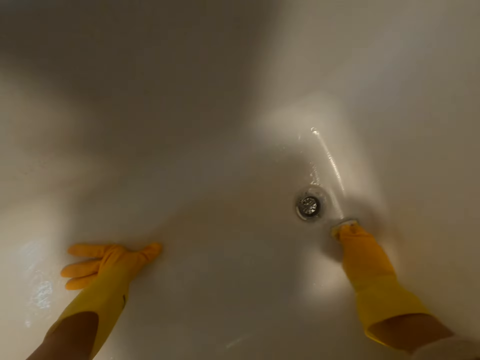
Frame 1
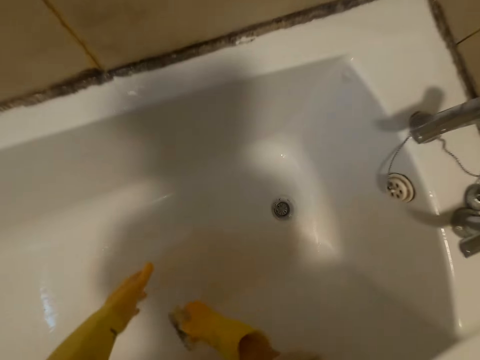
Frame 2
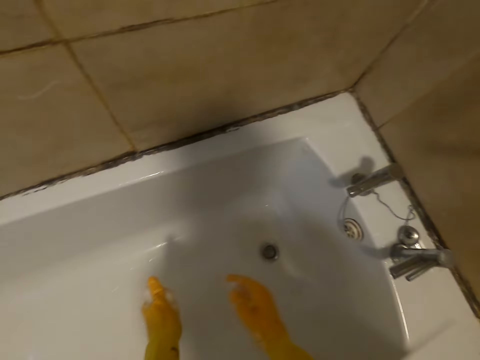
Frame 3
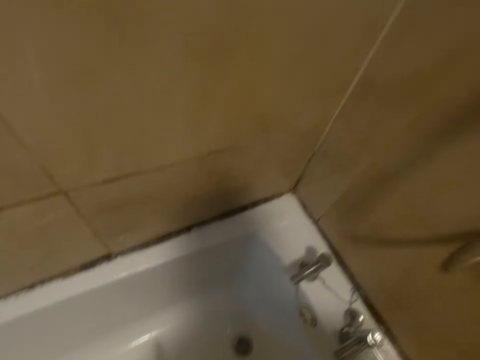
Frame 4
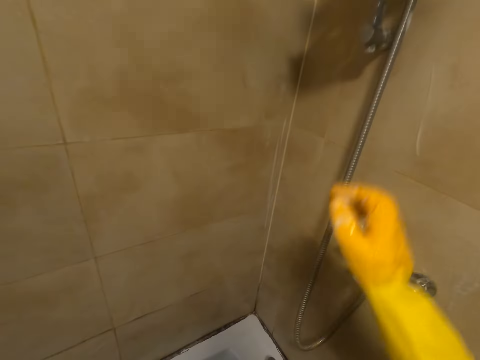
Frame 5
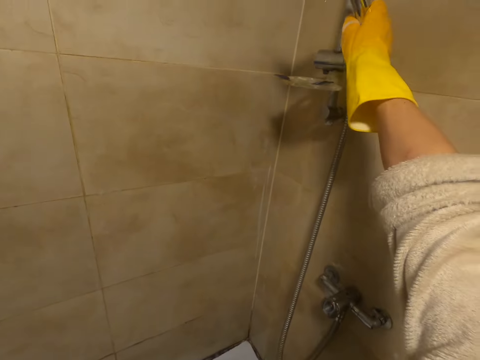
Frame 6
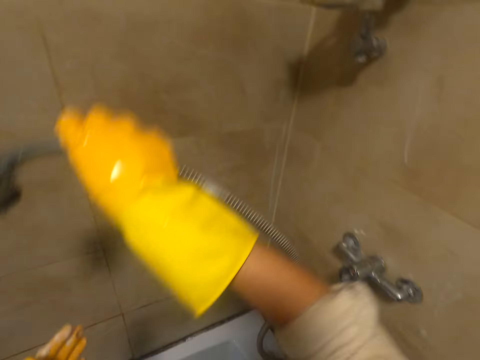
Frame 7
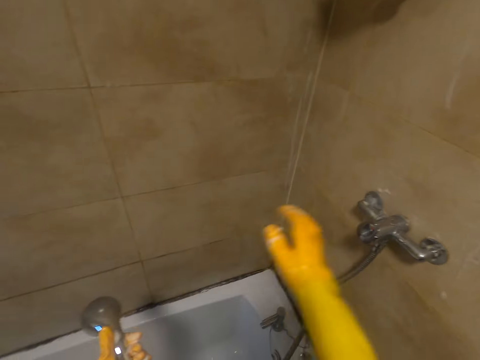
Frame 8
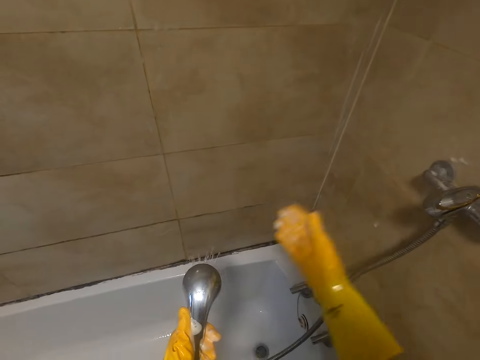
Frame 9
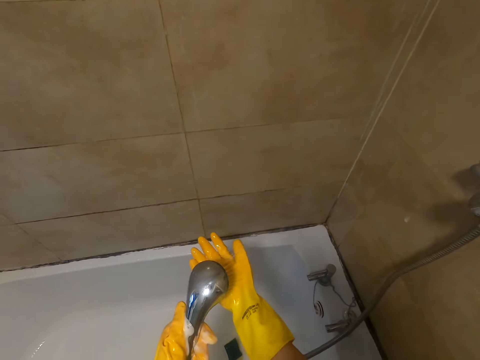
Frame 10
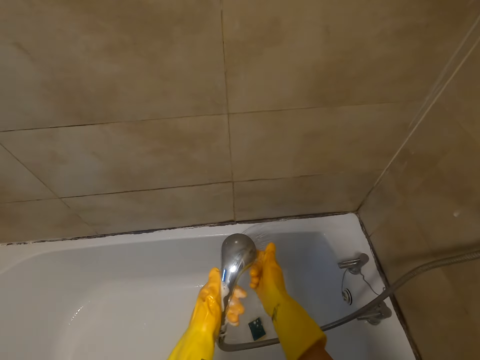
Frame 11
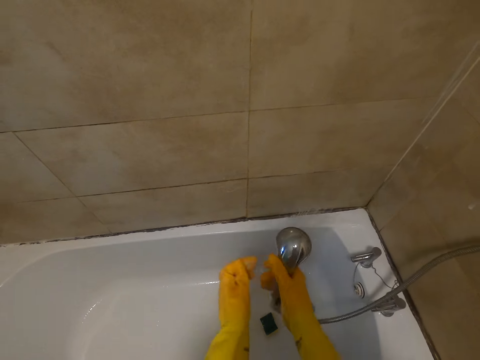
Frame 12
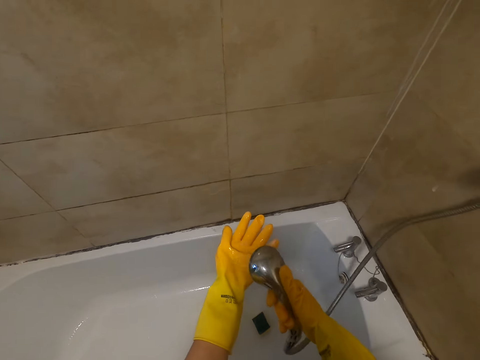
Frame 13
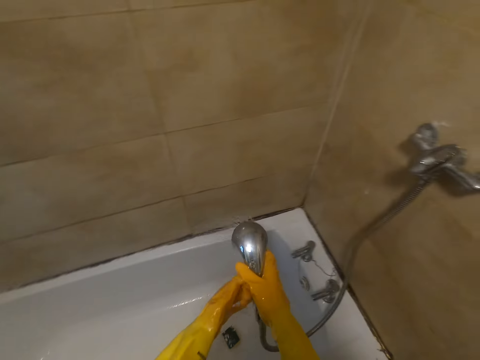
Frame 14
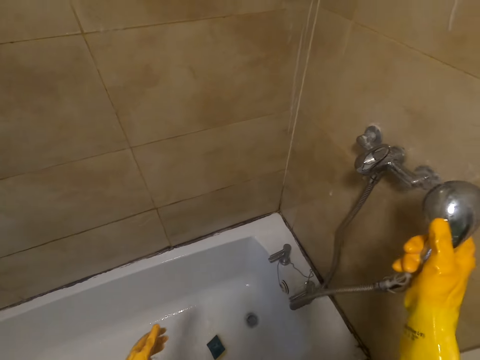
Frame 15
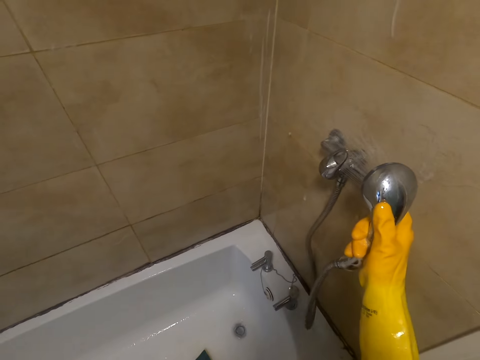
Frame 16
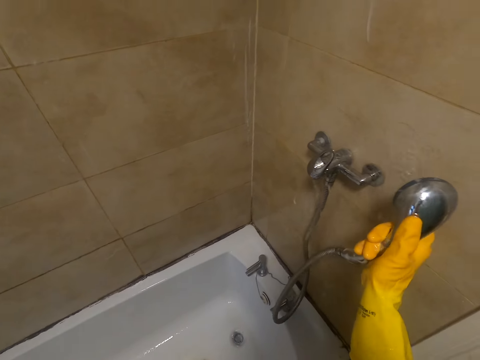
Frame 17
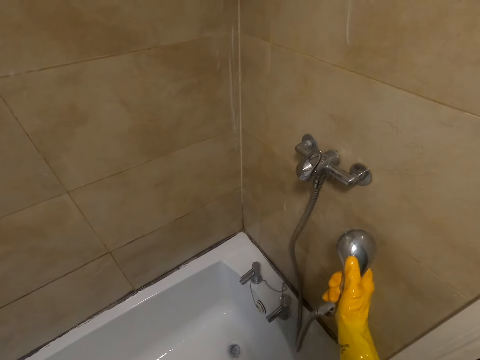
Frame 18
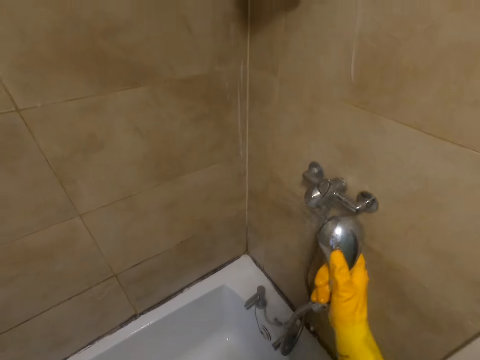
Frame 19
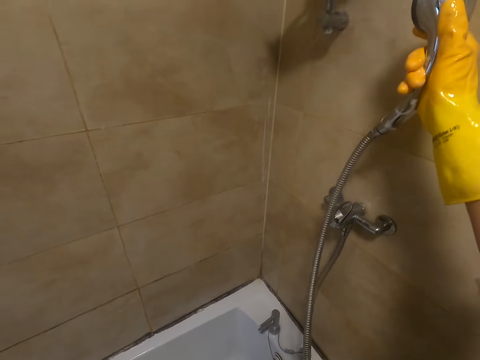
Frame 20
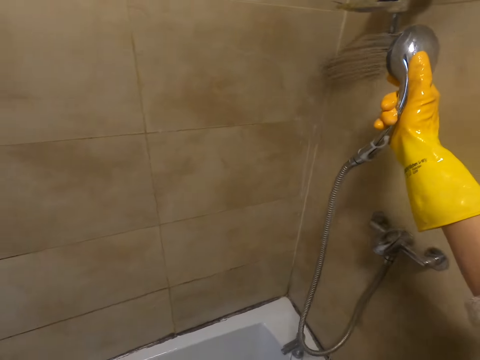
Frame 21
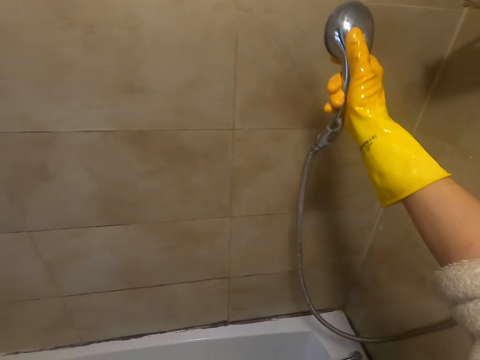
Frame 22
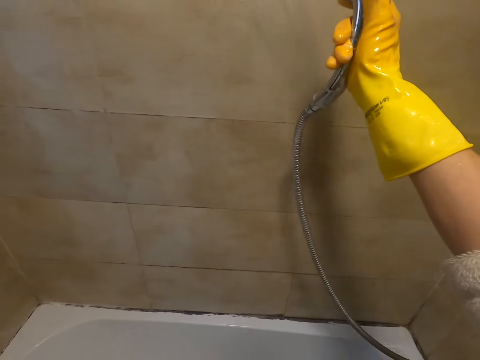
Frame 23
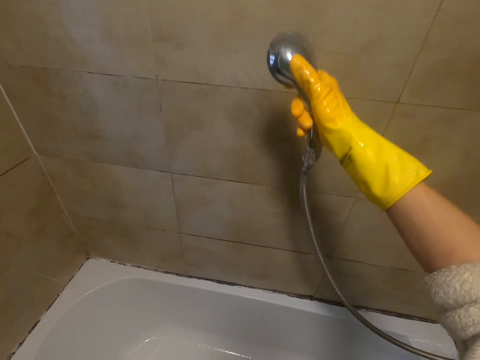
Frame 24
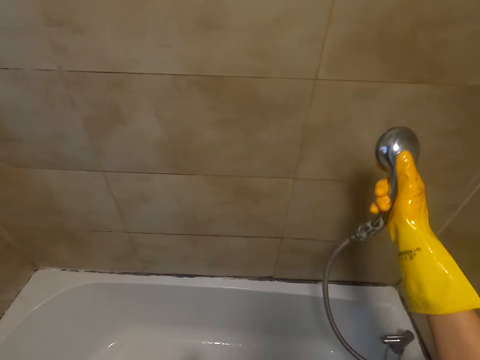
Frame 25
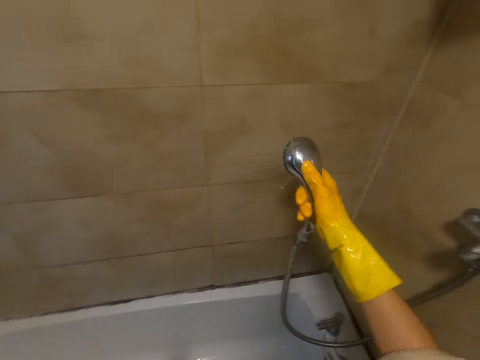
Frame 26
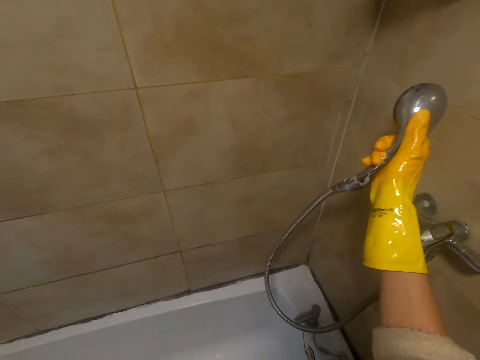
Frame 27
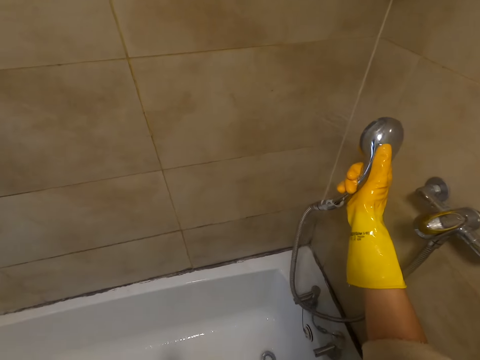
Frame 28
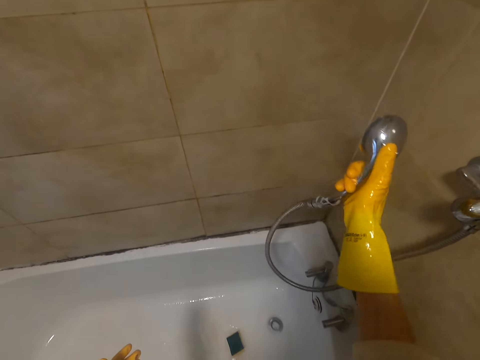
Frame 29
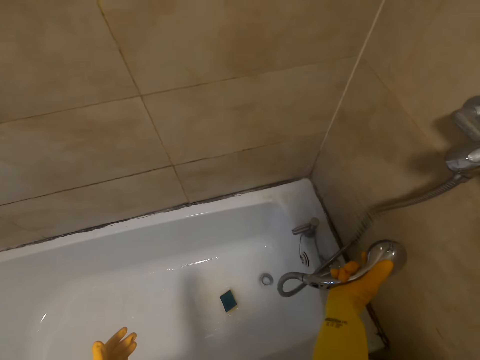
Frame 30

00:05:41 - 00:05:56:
The camera wearer picks up the hose pipe or water tap with the right hand. He opens the tap with the right hand. He cleans his hands. He cleans the sink tap. He sprays water on the tap. He sprays water along the wall. He cleans the room wall.

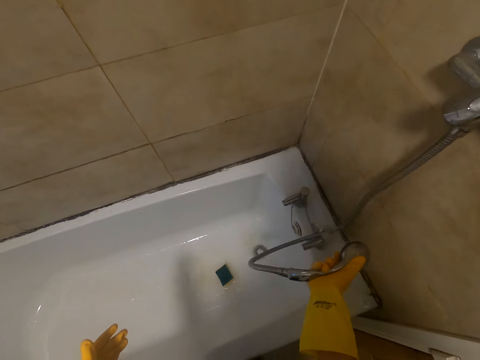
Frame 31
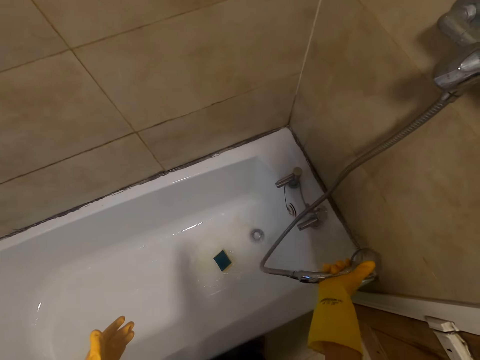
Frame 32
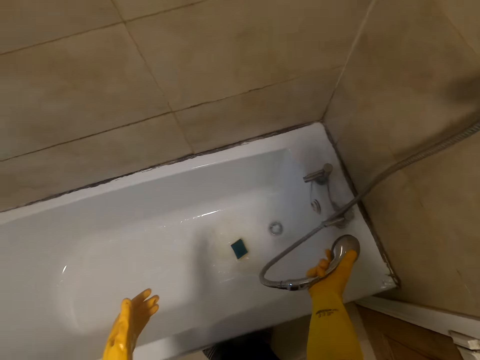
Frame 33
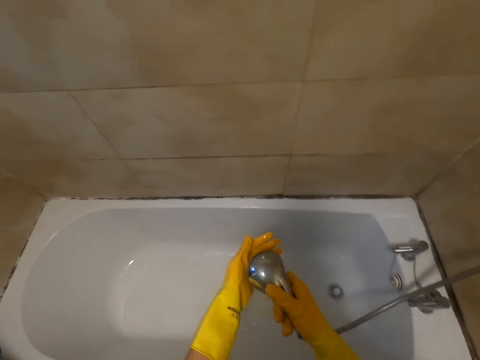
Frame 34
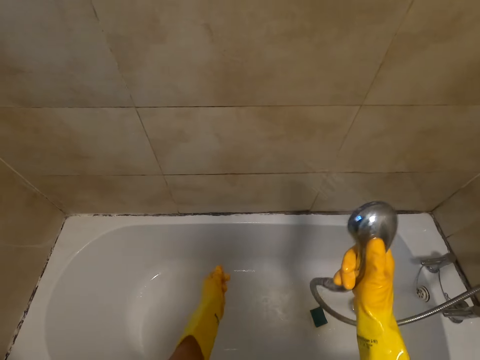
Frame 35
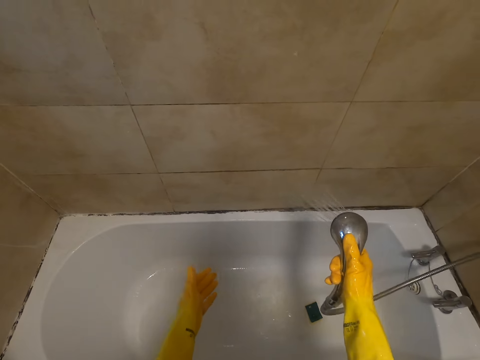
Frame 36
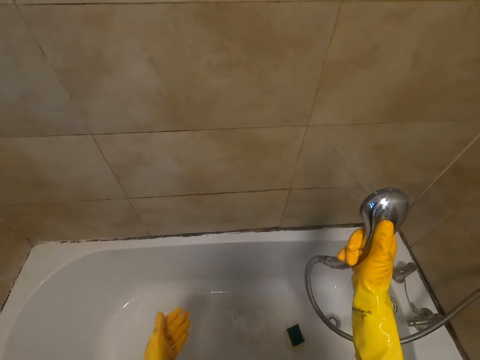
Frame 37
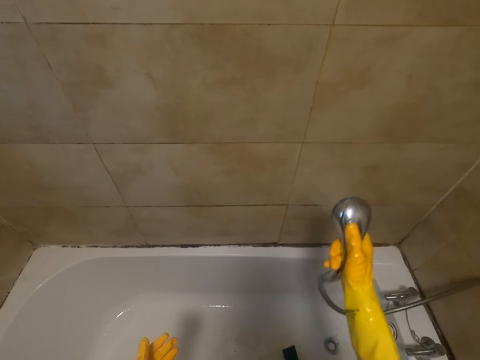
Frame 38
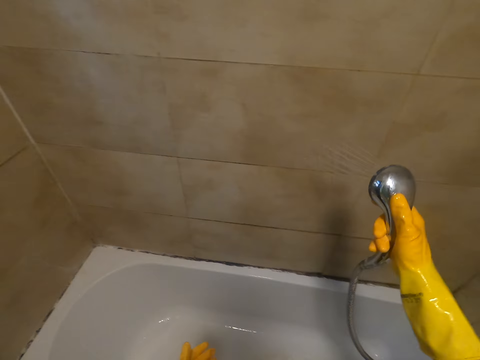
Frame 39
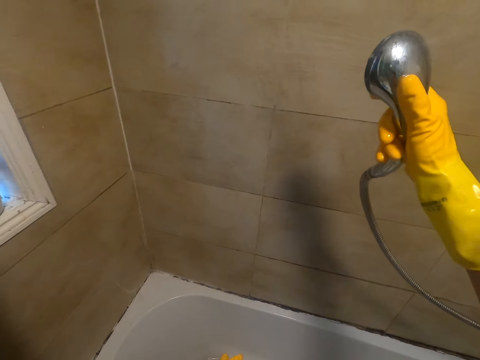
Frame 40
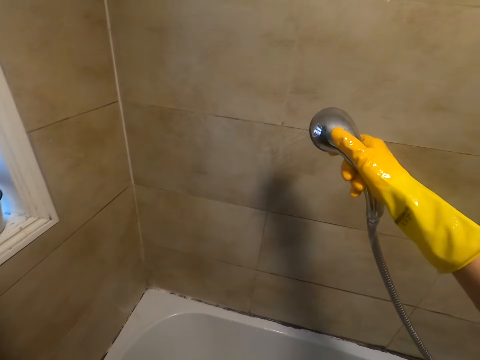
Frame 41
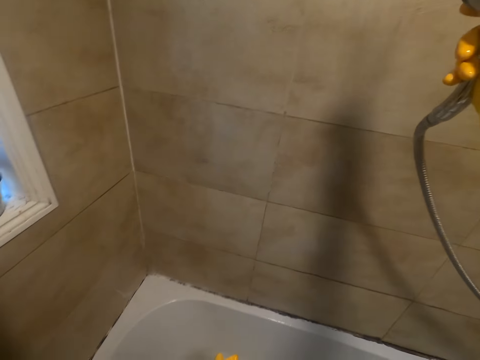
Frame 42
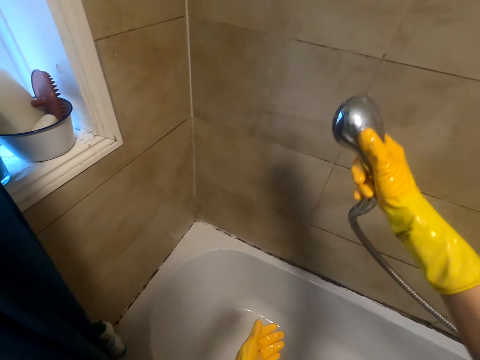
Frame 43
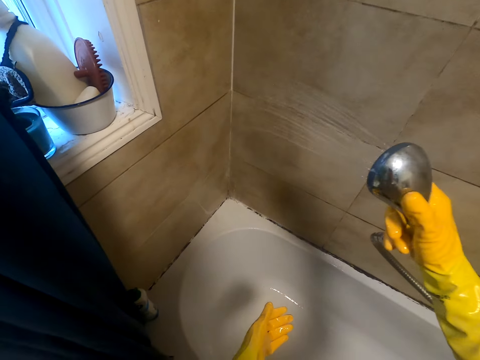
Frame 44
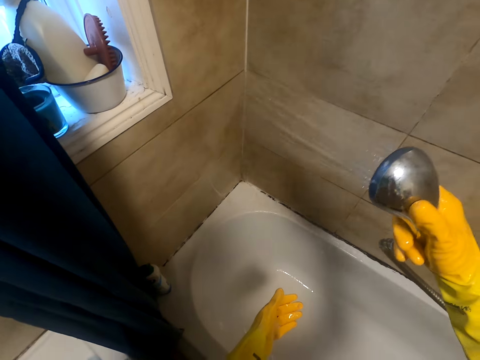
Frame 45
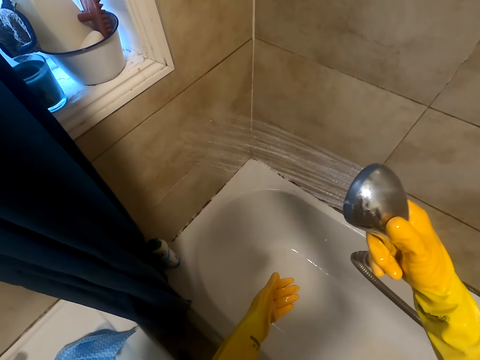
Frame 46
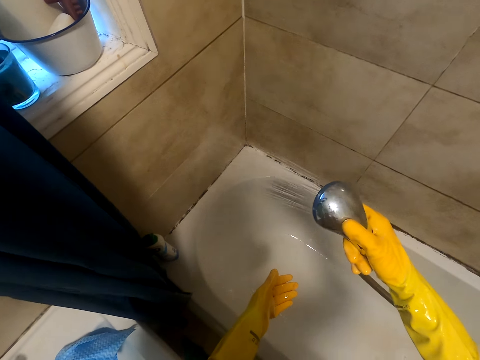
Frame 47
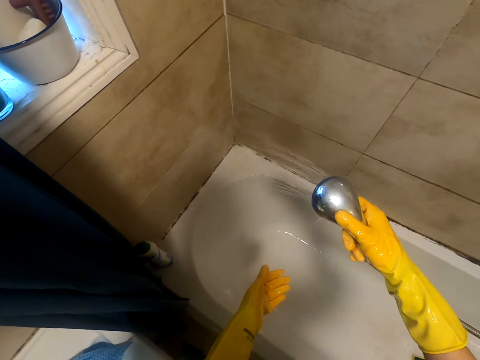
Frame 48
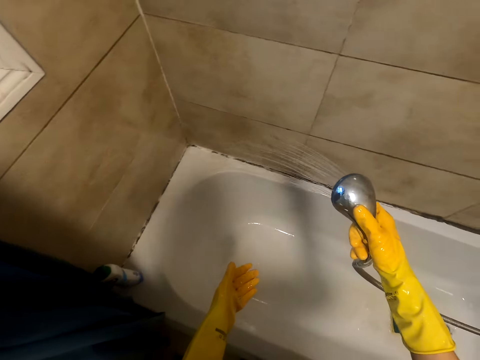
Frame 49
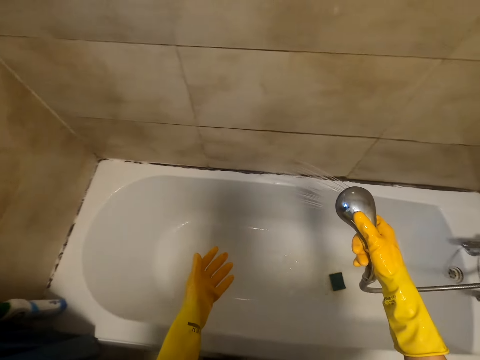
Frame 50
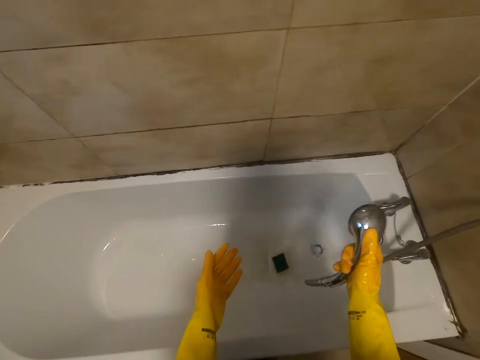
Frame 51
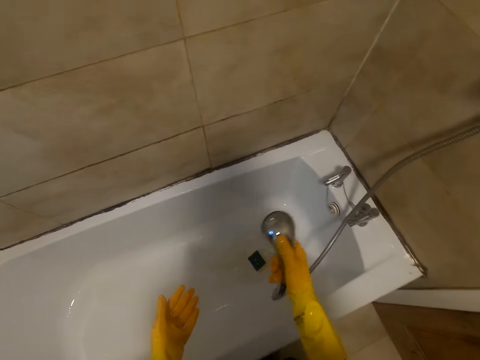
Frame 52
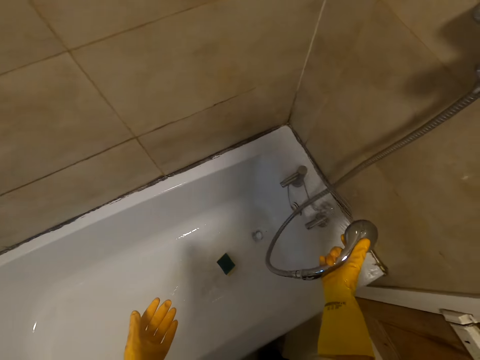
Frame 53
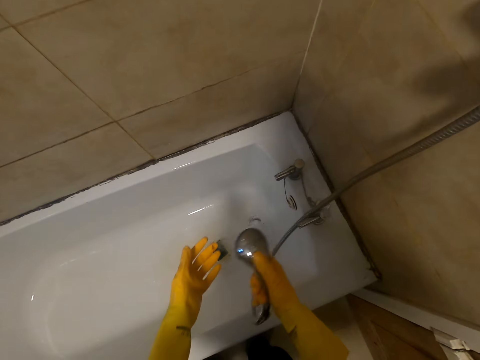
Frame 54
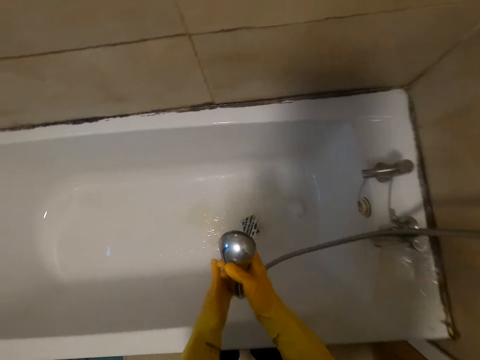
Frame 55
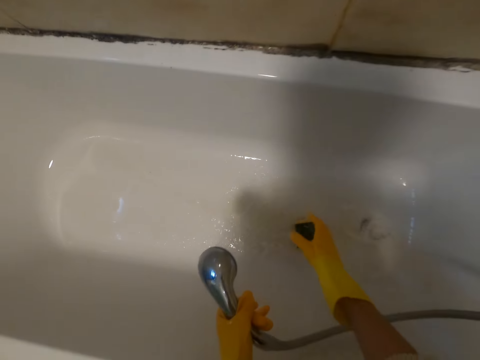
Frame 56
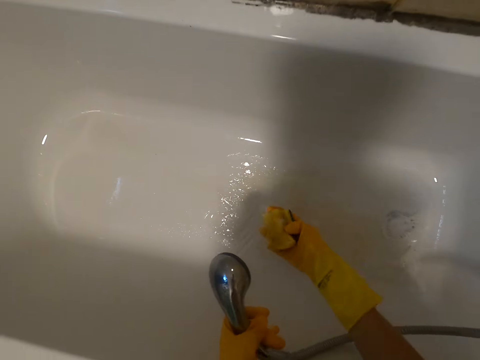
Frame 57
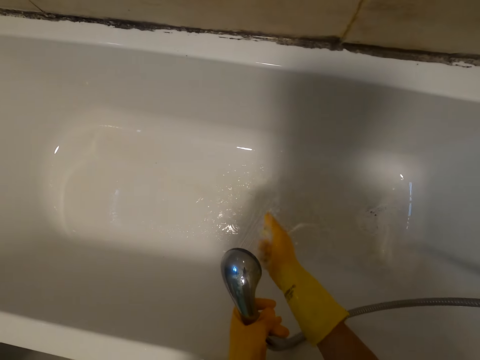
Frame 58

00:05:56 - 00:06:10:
The camera wearer cleans the sink. They pick up a sponge.
